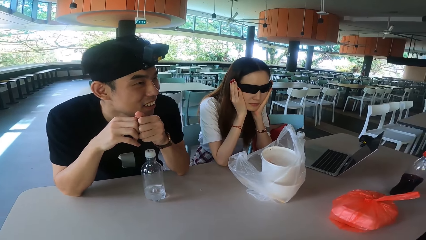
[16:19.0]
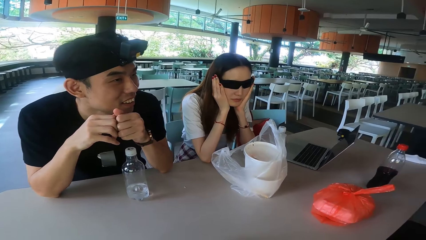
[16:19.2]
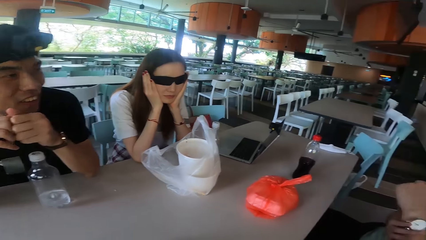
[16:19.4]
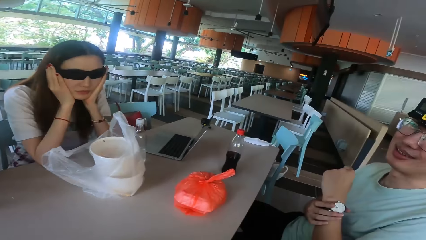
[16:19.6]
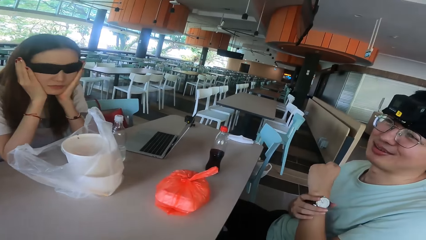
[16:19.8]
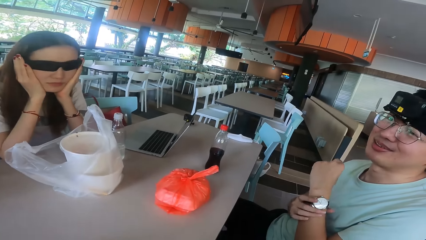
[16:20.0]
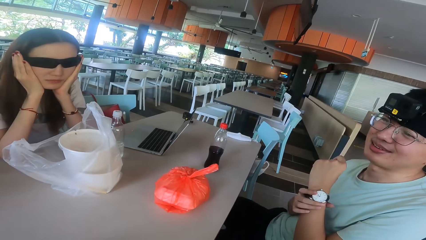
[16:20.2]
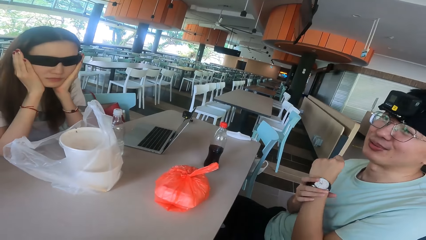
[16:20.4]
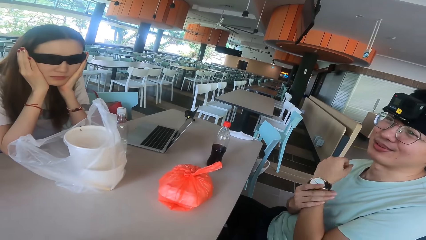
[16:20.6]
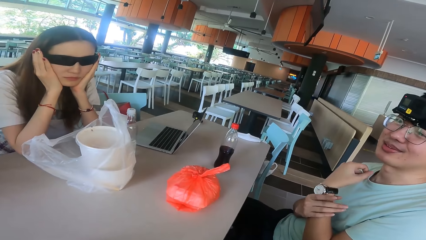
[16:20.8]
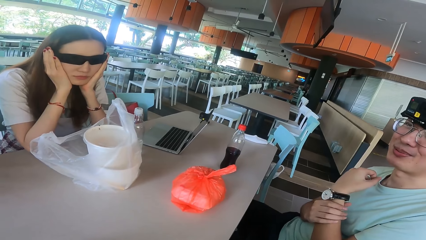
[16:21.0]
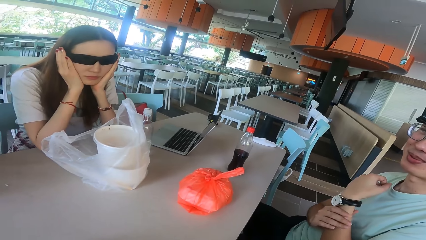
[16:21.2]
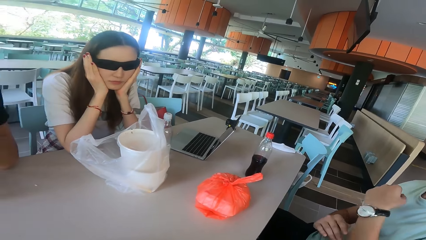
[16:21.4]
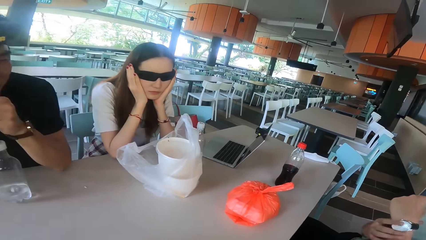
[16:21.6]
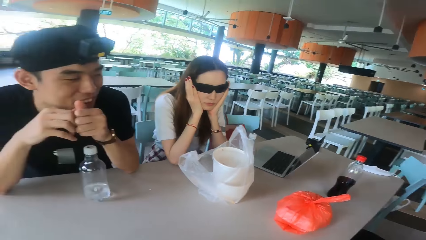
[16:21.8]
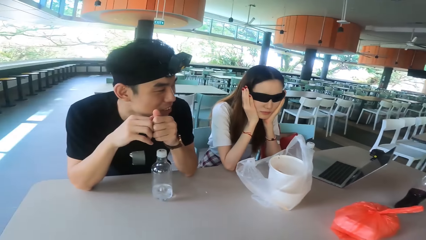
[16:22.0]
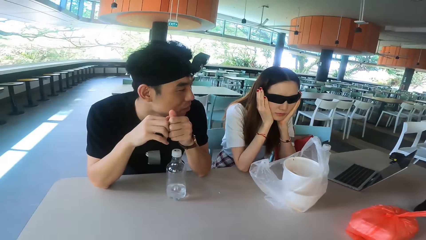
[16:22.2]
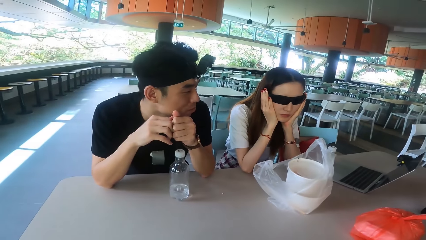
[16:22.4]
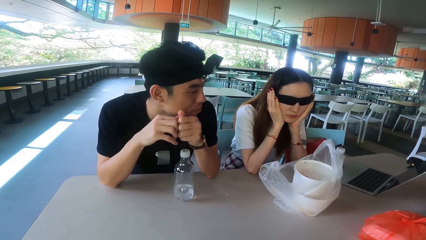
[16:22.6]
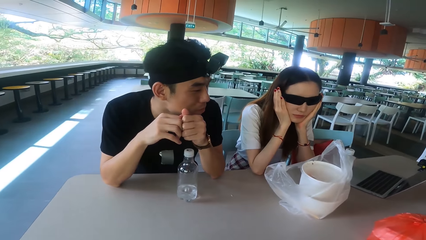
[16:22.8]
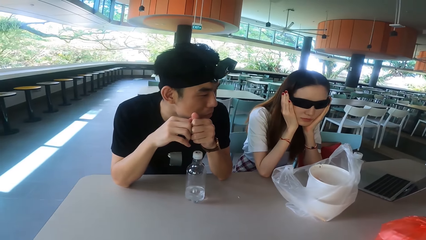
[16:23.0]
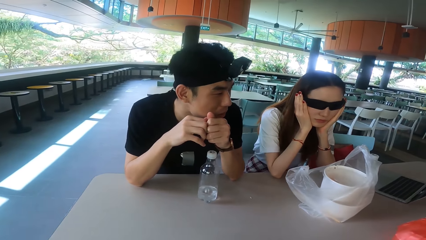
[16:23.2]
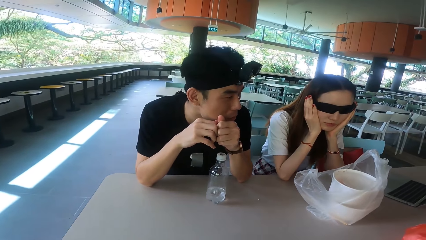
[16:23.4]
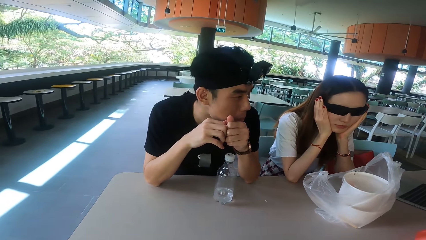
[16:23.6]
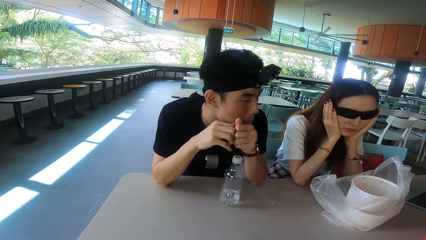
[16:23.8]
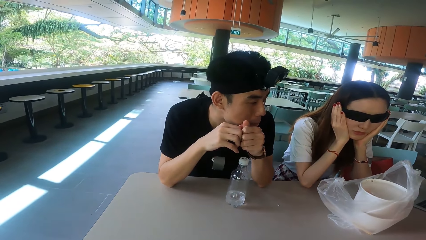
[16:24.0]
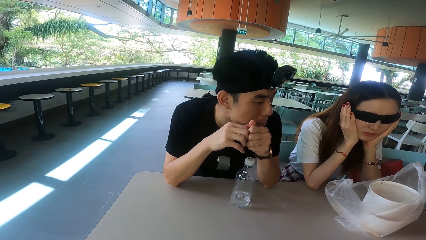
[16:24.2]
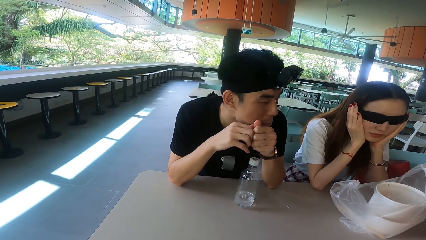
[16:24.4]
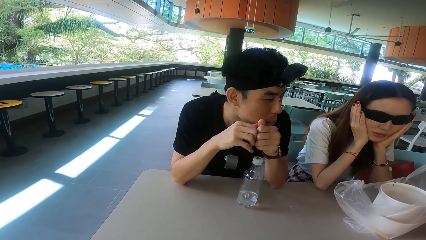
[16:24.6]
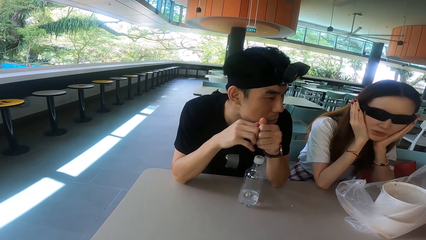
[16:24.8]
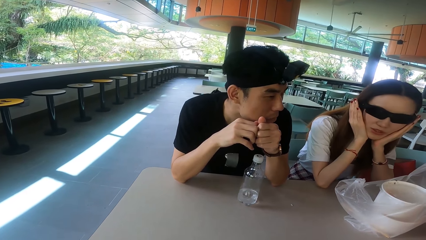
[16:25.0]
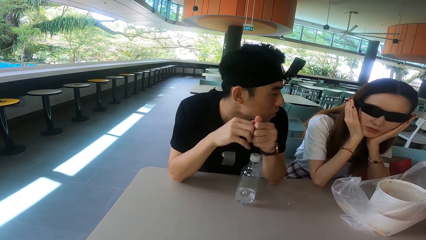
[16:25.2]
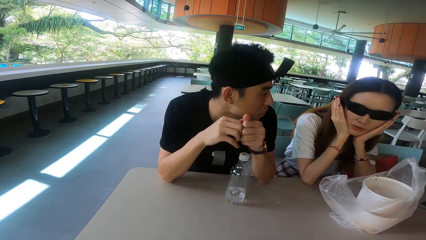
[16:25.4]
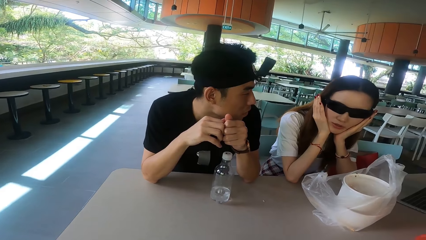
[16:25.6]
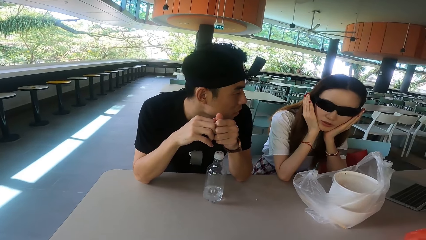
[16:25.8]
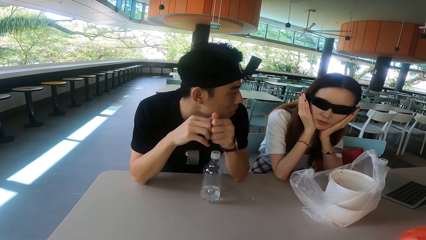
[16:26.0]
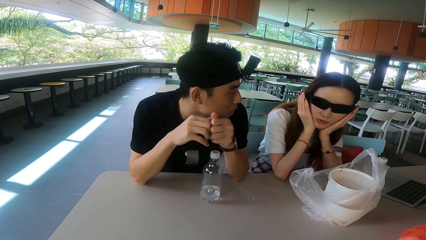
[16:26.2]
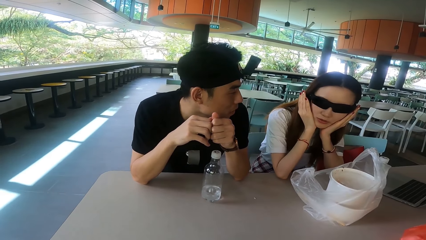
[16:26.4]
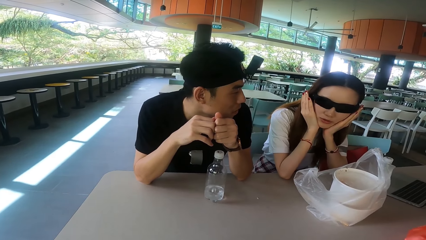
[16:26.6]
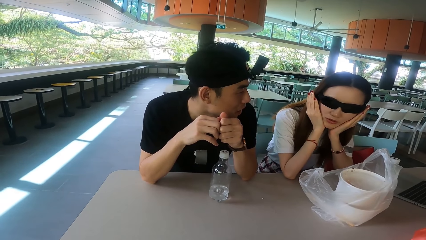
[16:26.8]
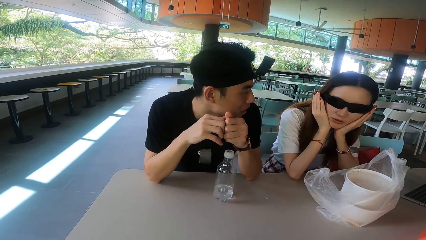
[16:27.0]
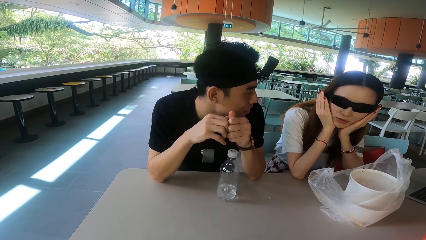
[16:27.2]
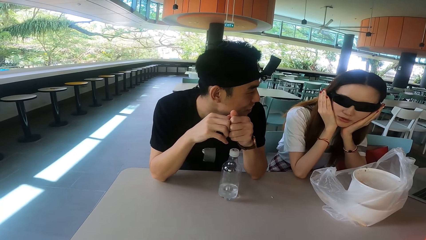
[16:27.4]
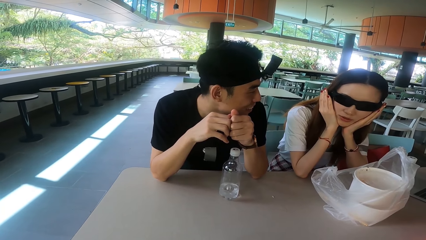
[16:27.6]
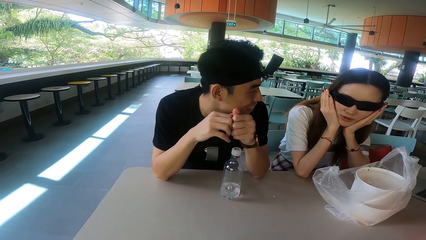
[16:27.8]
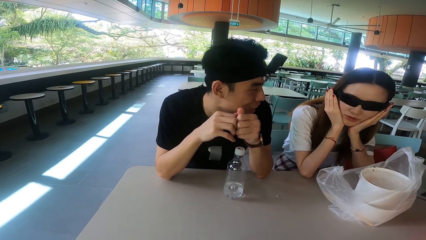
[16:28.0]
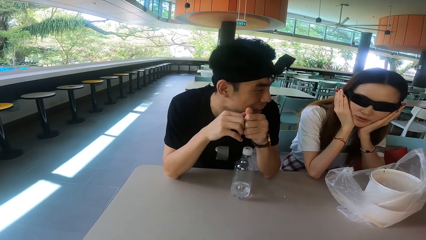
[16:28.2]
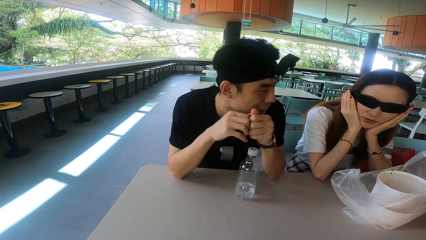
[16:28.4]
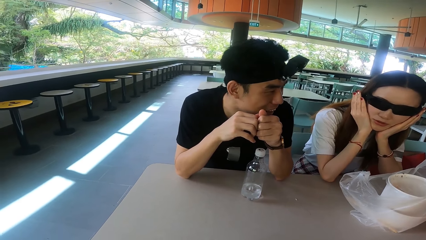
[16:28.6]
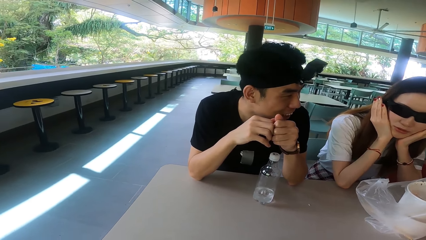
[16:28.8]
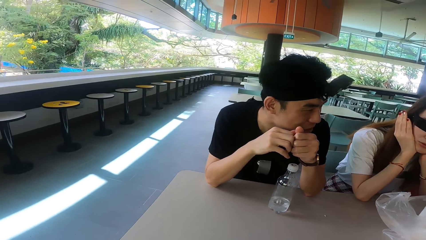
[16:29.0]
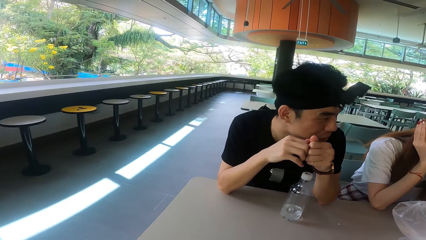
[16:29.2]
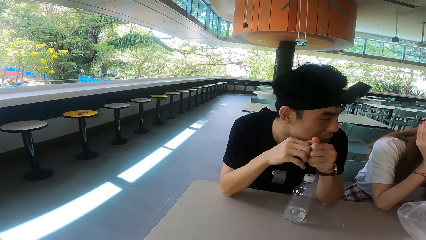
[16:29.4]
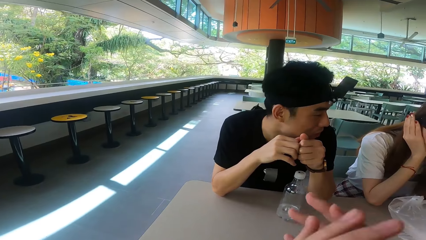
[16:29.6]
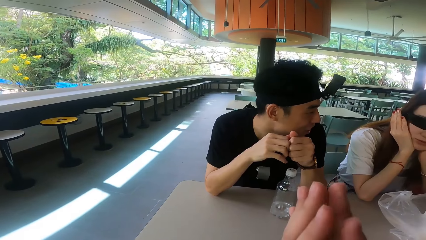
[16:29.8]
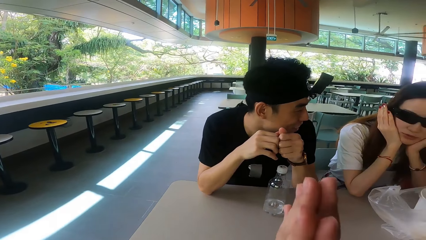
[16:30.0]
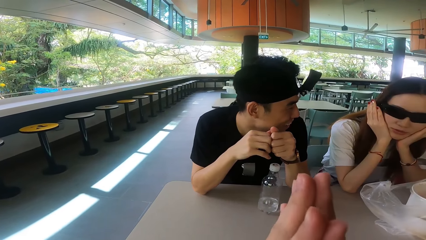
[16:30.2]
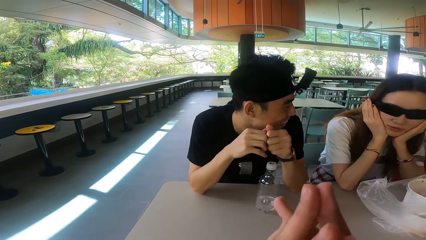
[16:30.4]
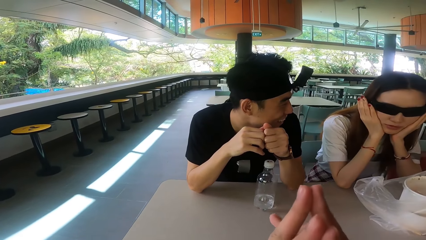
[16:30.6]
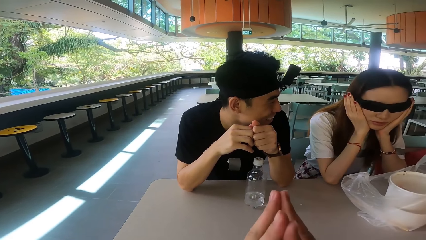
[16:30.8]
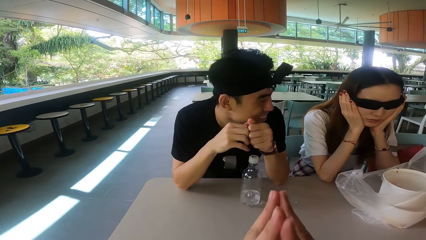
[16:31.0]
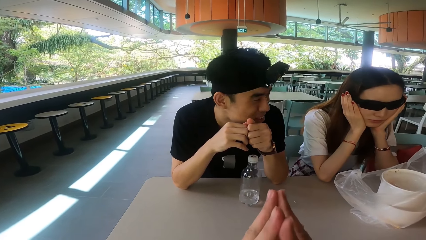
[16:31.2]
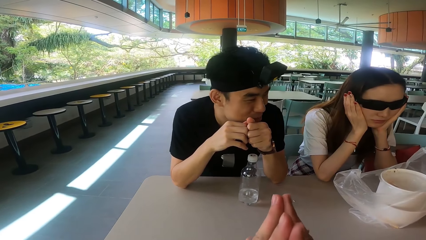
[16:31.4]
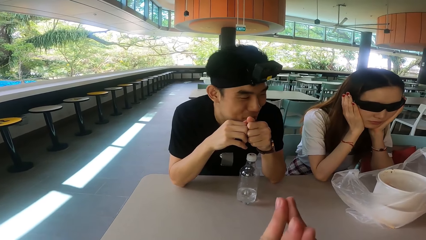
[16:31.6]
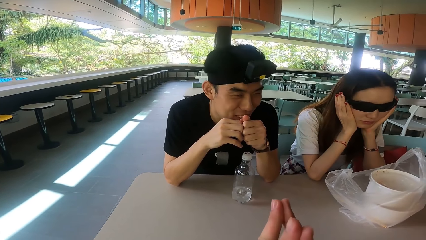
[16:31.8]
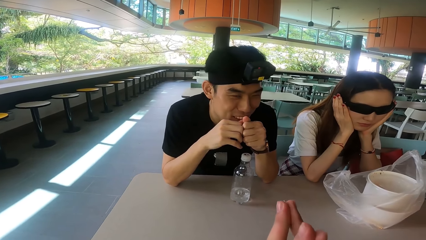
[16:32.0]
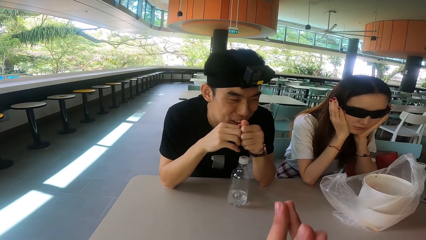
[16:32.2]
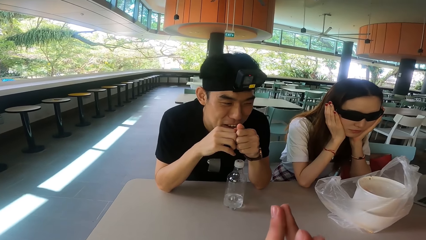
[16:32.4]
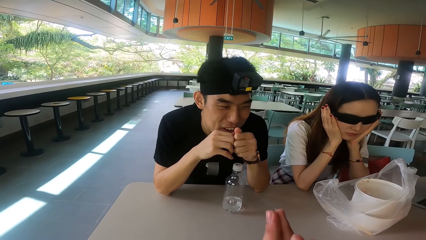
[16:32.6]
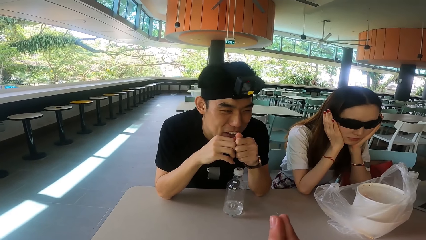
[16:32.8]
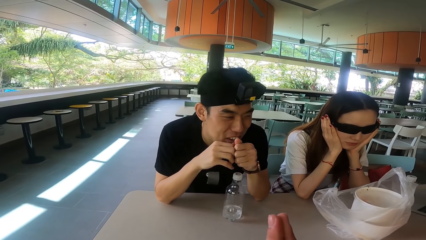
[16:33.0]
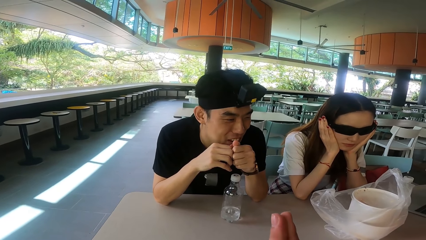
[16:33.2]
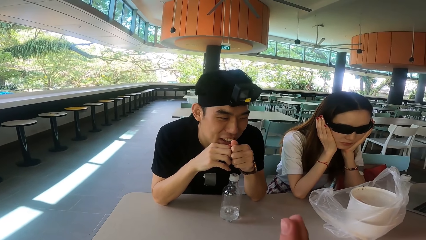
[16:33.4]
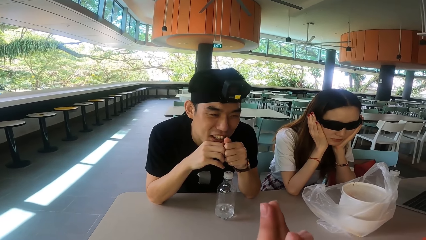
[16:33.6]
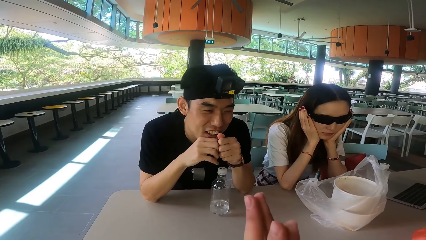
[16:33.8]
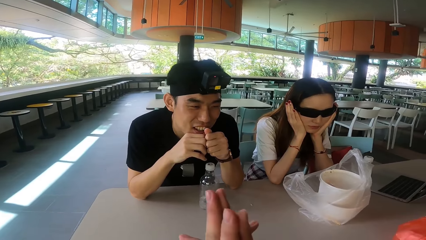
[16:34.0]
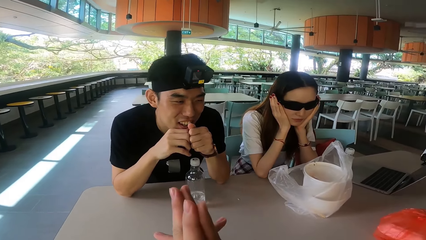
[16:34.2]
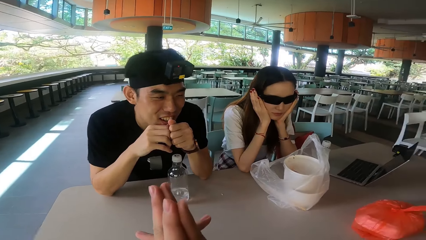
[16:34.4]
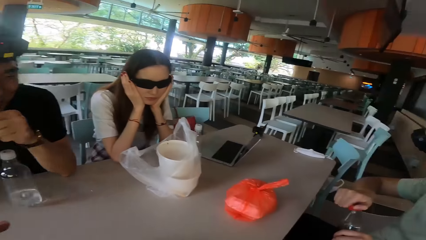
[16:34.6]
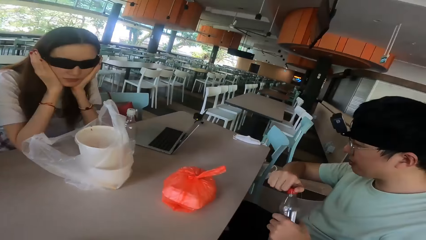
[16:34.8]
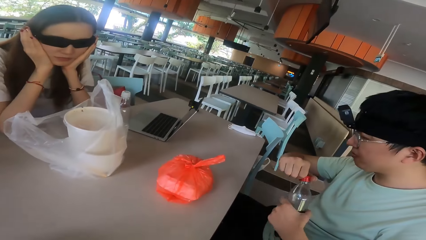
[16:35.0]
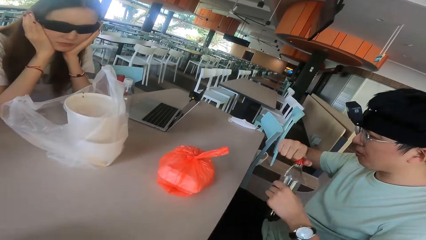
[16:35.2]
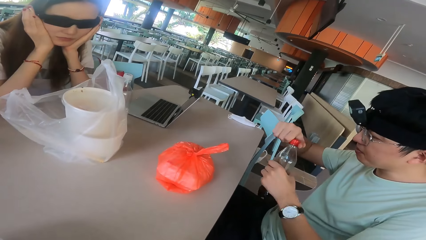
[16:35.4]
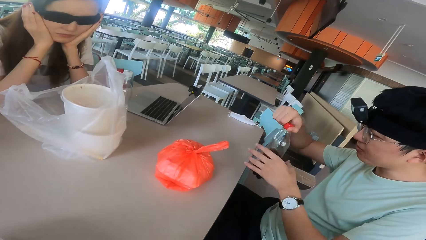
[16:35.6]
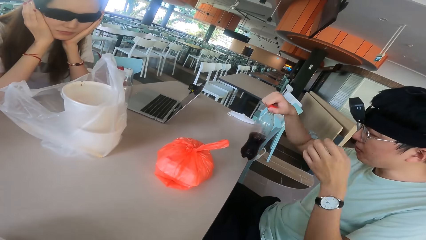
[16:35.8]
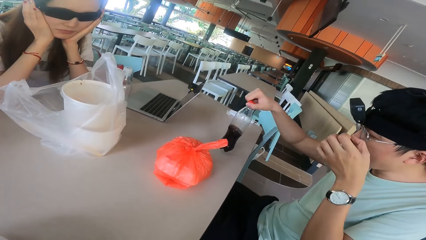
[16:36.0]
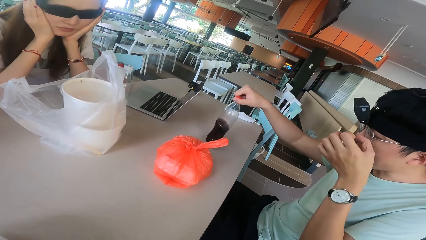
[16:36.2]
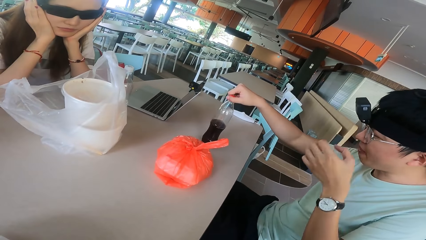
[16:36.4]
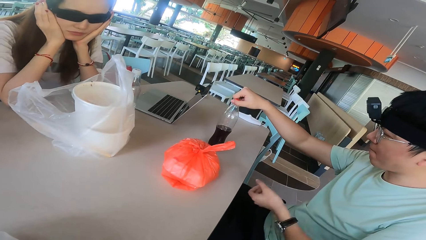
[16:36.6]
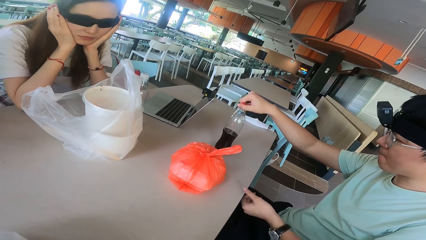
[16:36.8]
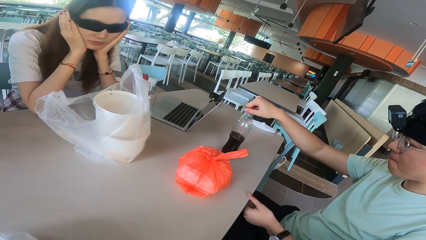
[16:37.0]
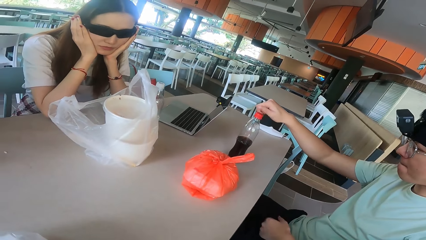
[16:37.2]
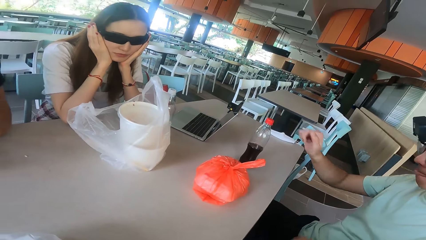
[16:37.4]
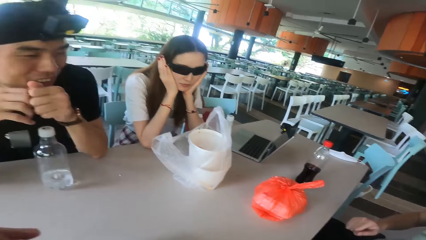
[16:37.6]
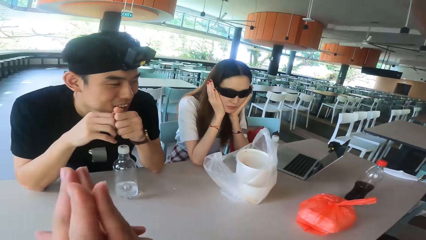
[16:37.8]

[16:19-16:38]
The camera wearer looks around. A man moves the watch. The camera wearer looks around. A woman talks. Another man talks. The camera wearer moves the hands. The first man closes the soda and drops the soda.
